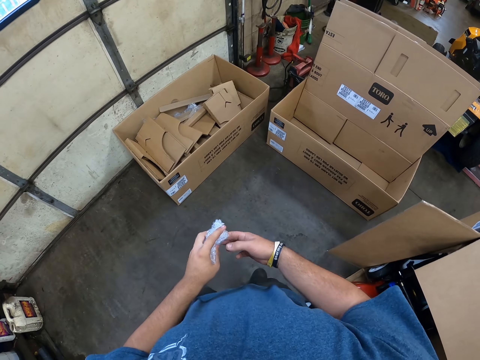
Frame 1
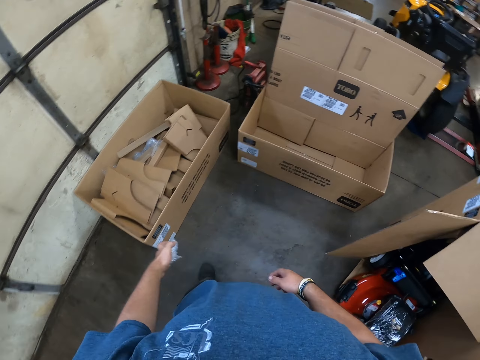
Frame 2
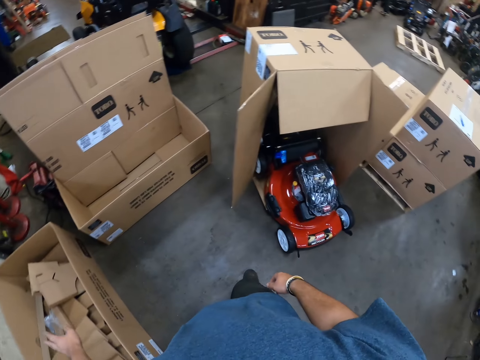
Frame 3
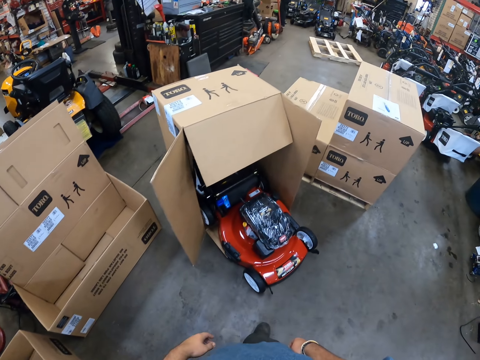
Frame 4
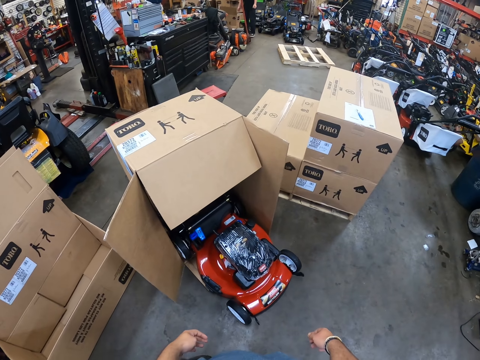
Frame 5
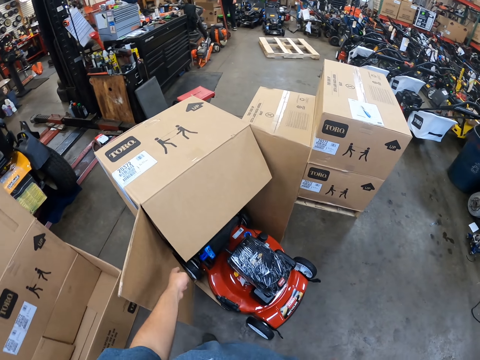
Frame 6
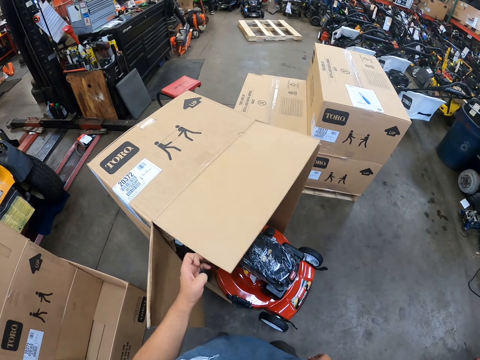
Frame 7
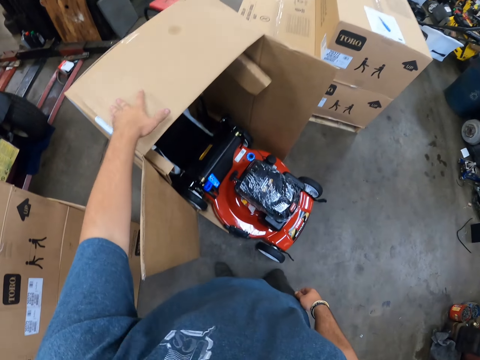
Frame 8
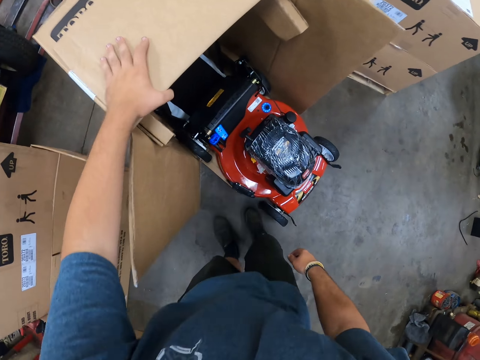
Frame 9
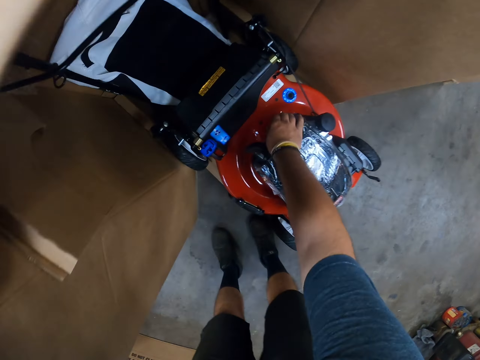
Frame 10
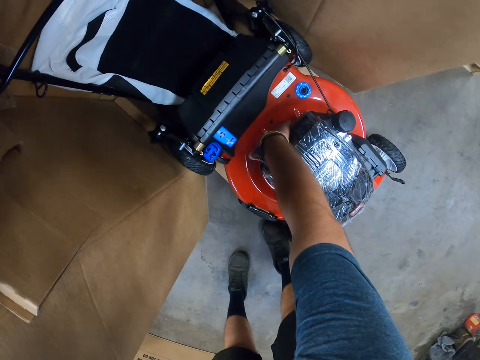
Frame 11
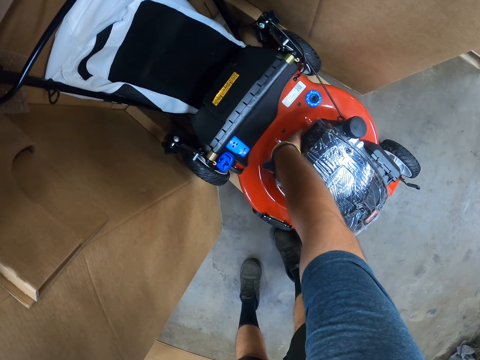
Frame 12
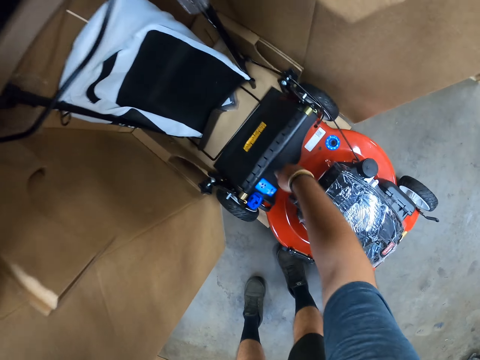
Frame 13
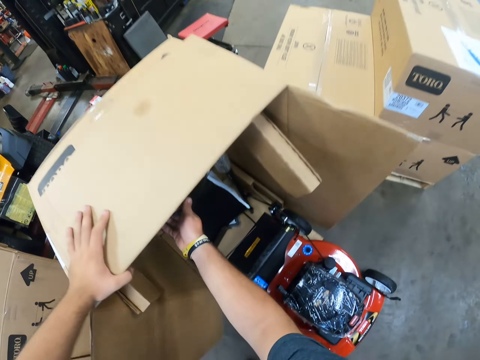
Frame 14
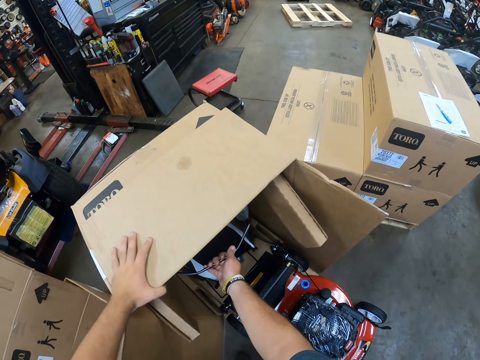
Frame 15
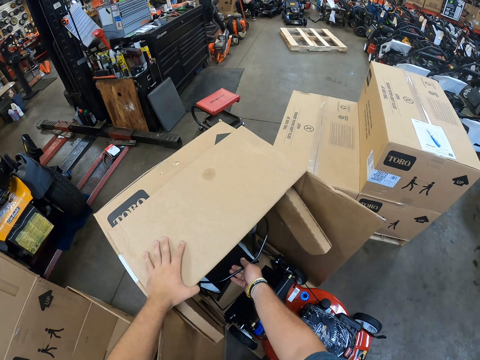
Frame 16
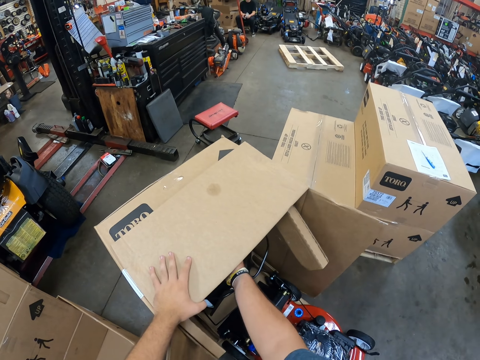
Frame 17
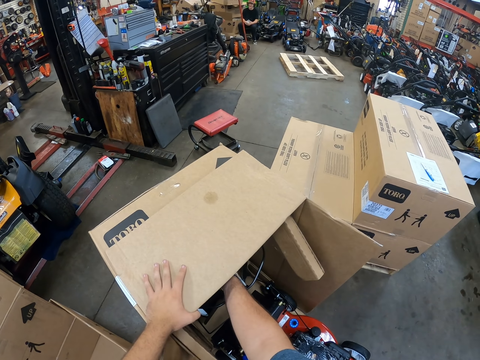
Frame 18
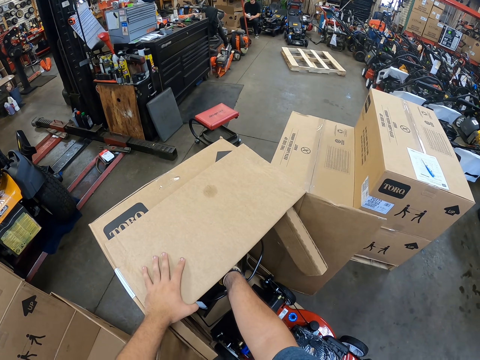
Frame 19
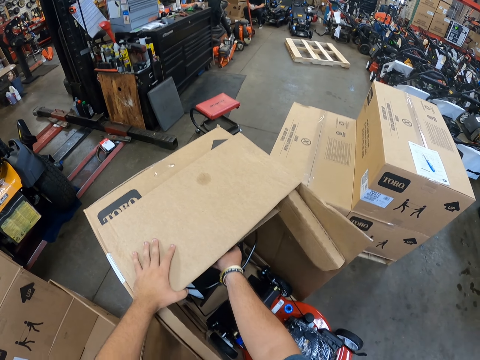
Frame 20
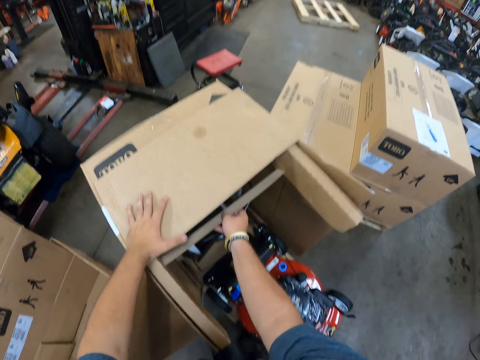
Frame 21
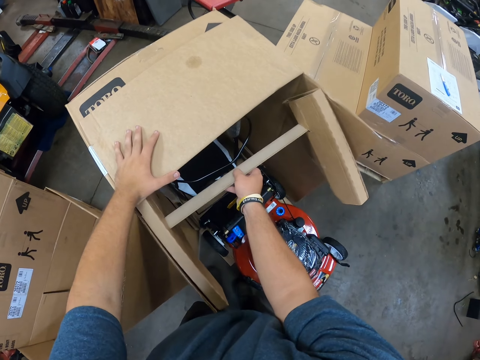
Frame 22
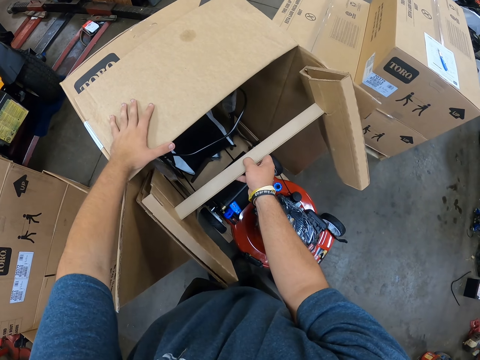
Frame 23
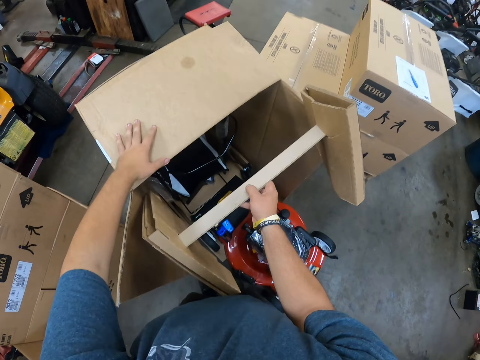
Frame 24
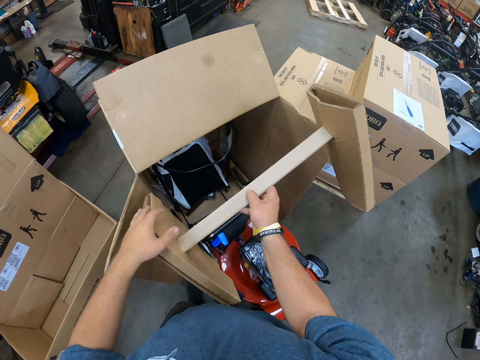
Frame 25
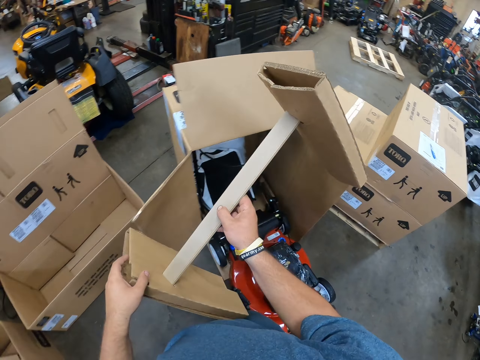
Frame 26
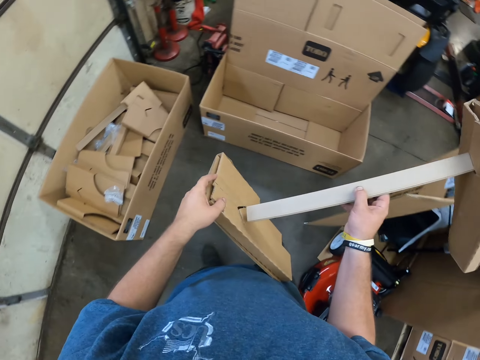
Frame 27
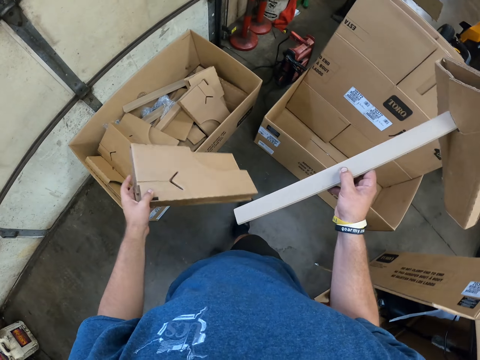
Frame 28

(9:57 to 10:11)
The camera wearer walks around. They throw the wrap paper in the box. They walk around. They lift the box. They touch the lawn mower. They pick up the carton box. They remove the box on the lawn mower.

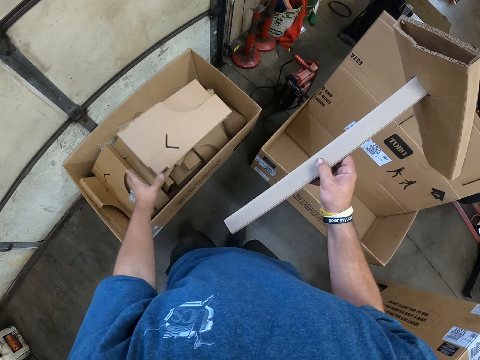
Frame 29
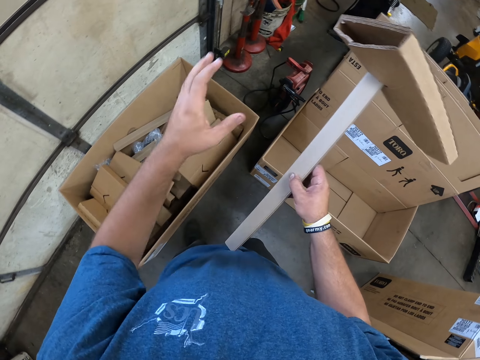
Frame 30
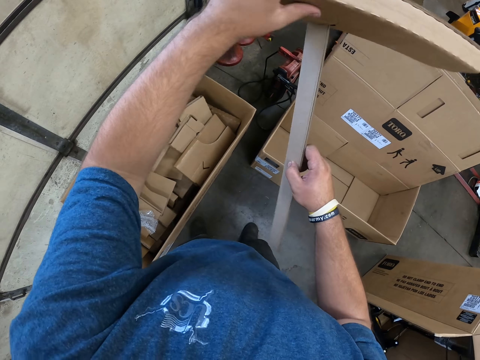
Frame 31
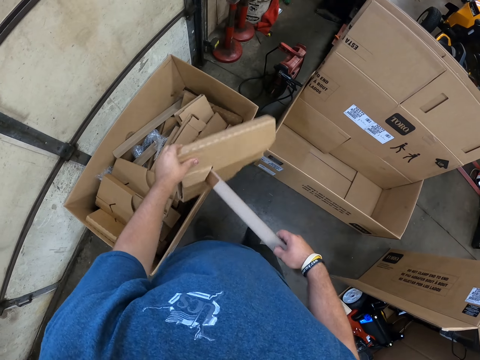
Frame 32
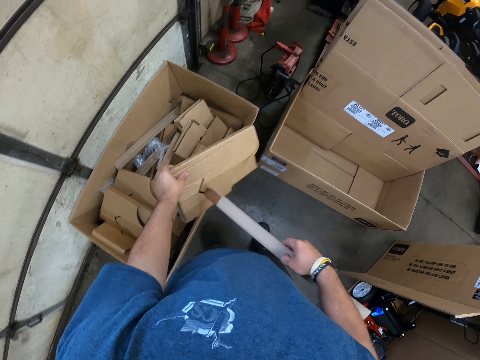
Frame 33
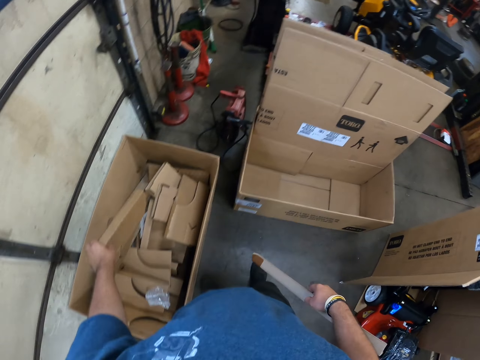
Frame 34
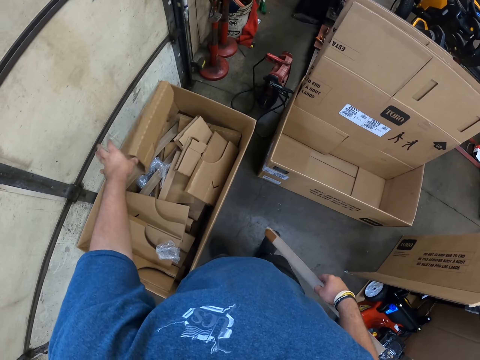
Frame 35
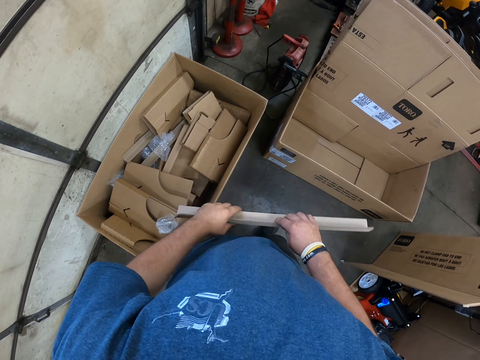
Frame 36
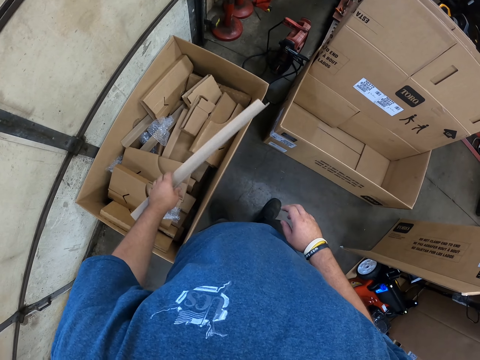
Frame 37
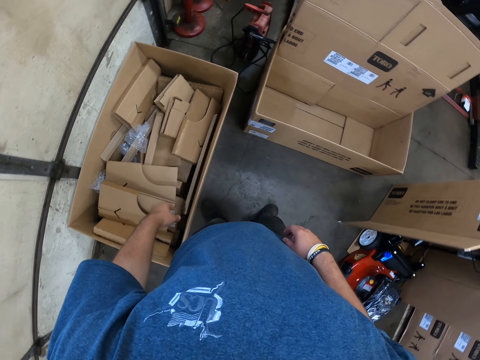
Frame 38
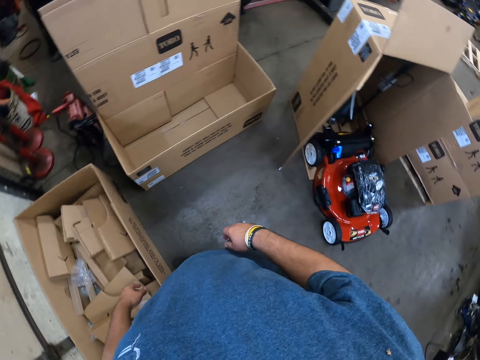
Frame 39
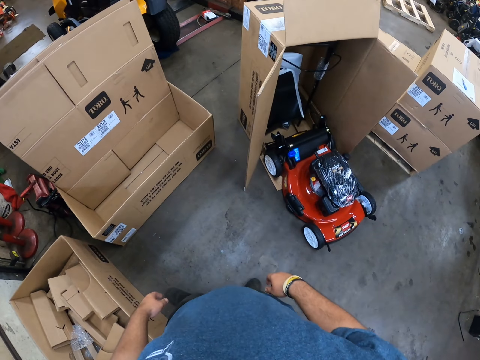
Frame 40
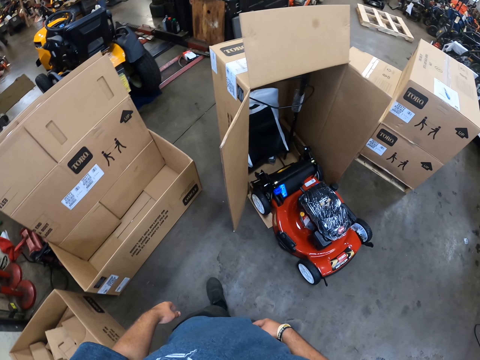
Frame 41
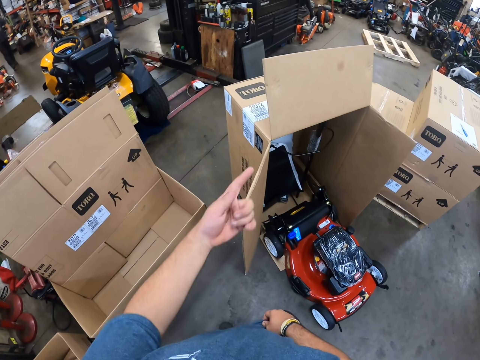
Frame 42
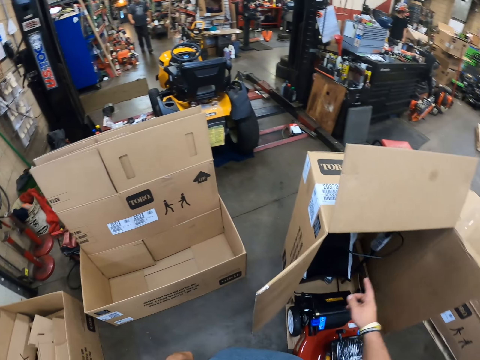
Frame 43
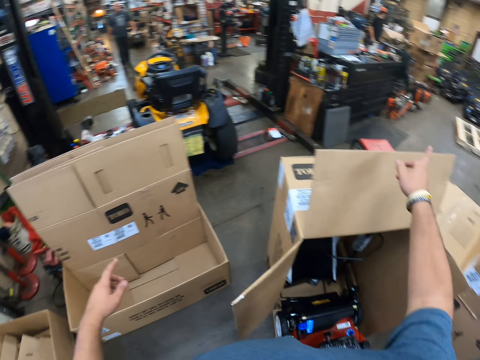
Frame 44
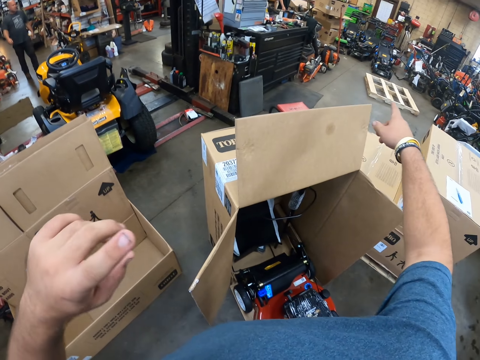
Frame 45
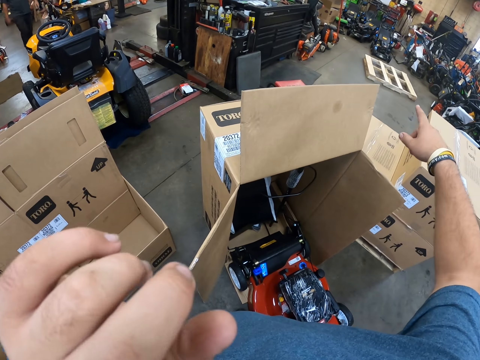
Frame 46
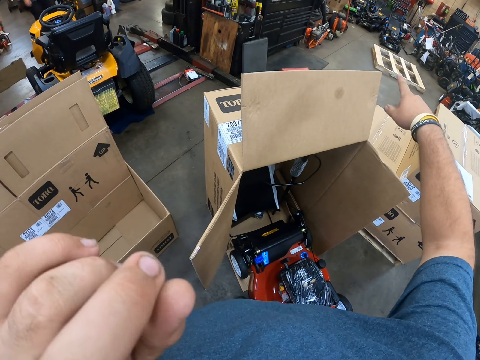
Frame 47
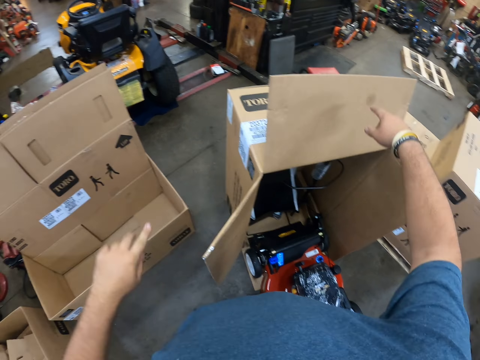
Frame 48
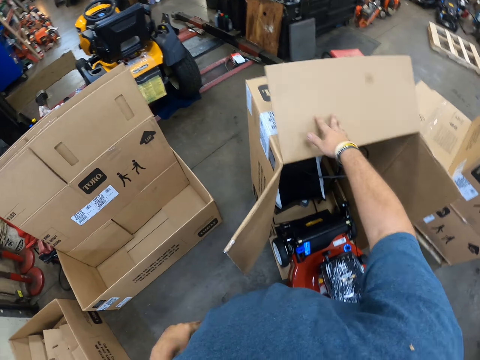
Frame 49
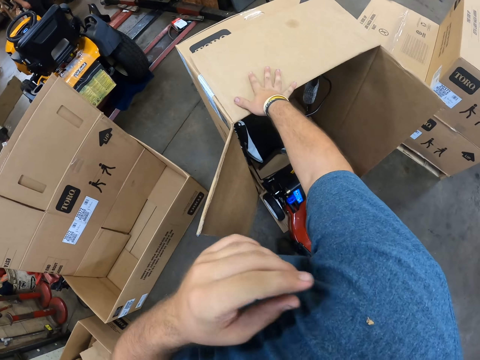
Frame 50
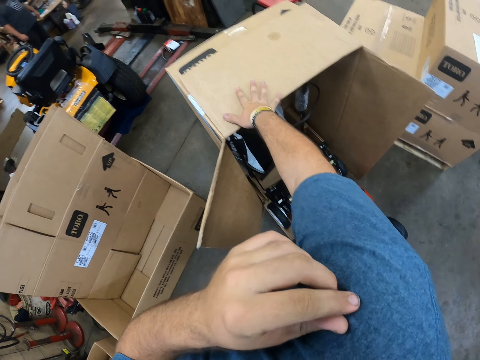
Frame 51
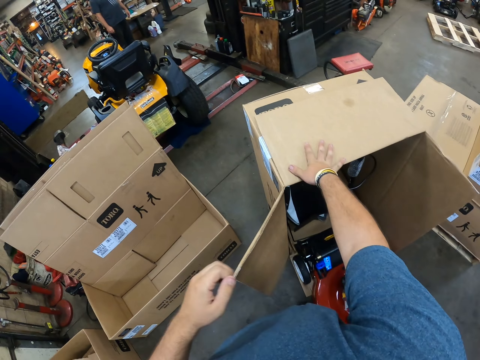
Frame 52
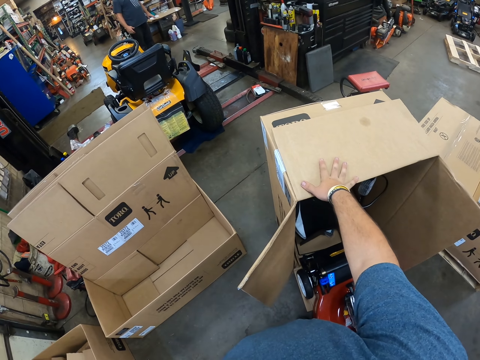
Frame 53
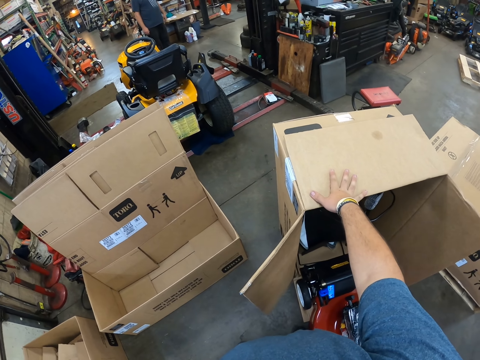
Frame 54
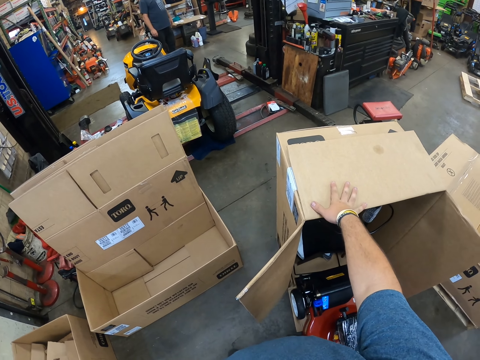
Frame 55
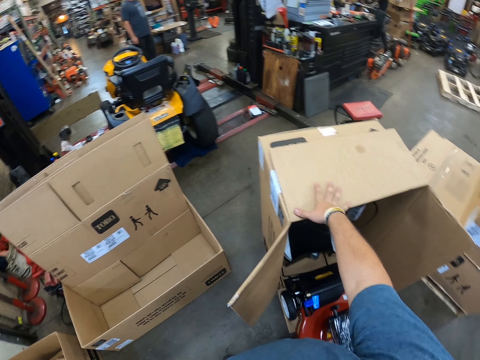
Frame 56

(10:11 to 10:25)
The camera wearer throws the carton box in the box. He removes a box out of the box. He throws the box in the box. He holds the carton box. He throws the box in the box again. He walks around. He points to something. He raises his left hand. He moves his hands. He holds the carton box. He removes something from the shirt. He moves his hand.
